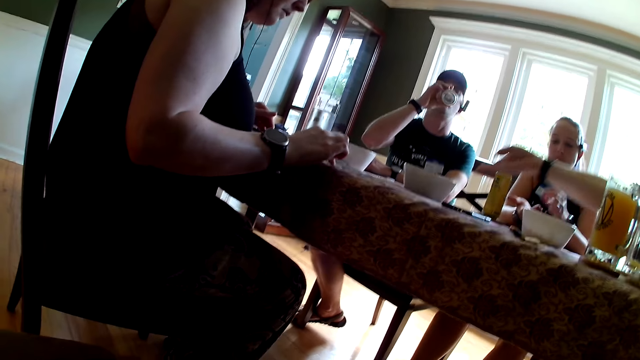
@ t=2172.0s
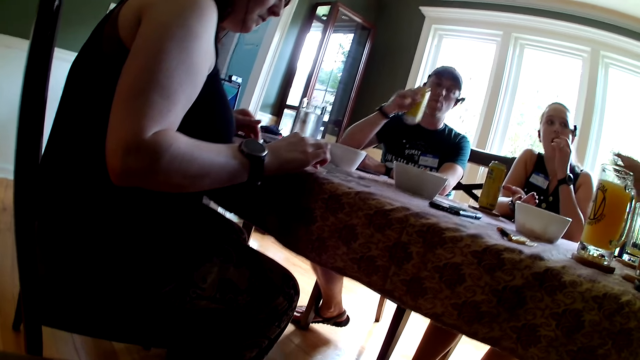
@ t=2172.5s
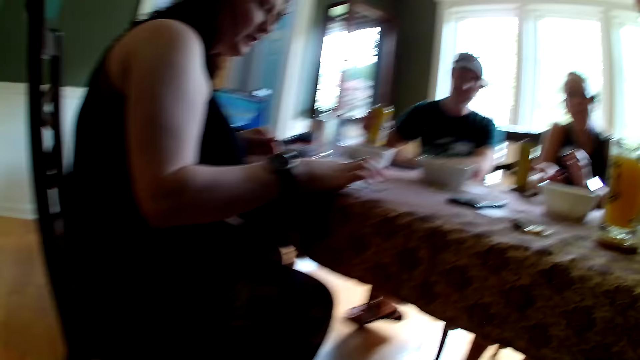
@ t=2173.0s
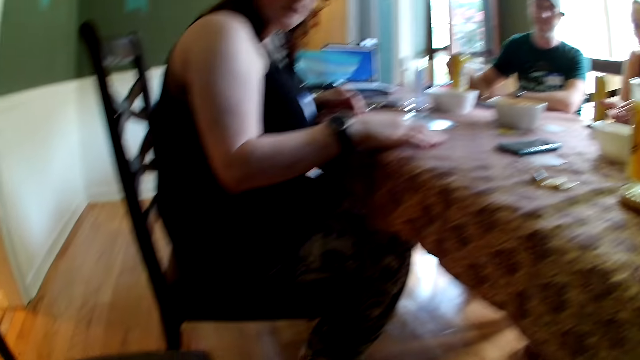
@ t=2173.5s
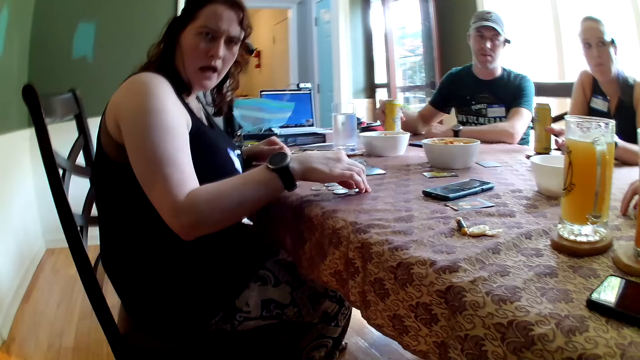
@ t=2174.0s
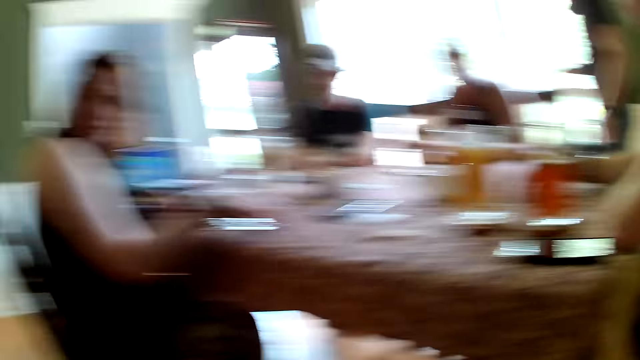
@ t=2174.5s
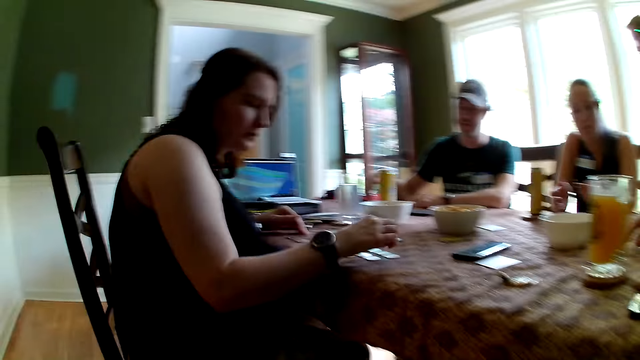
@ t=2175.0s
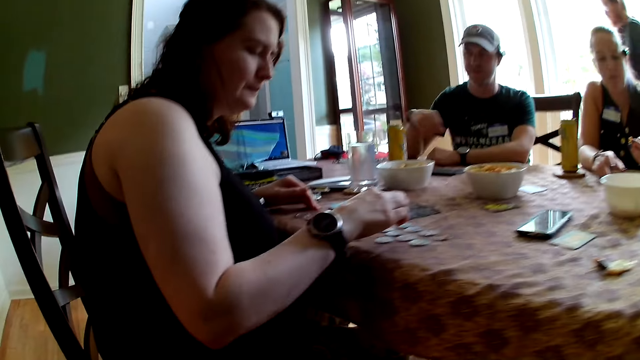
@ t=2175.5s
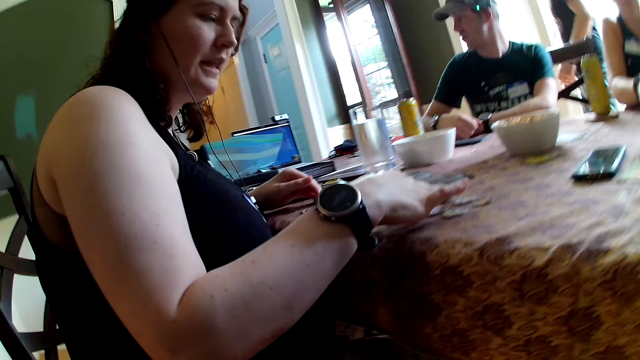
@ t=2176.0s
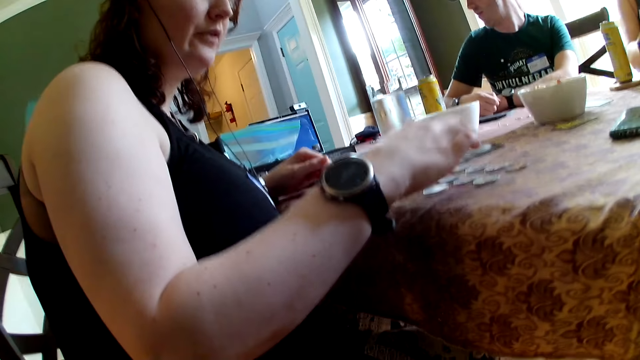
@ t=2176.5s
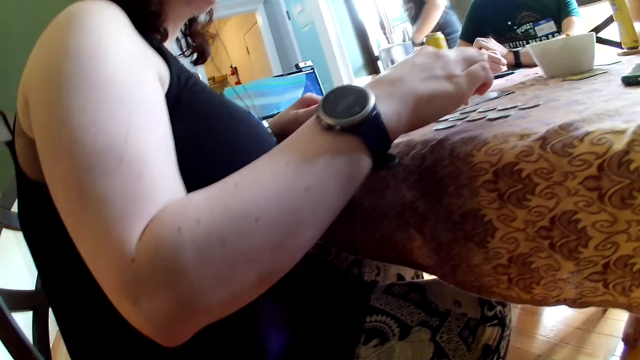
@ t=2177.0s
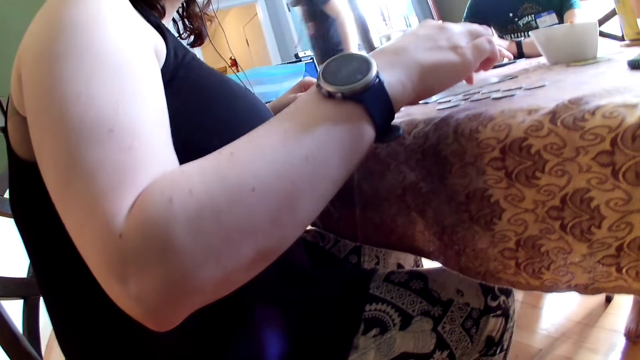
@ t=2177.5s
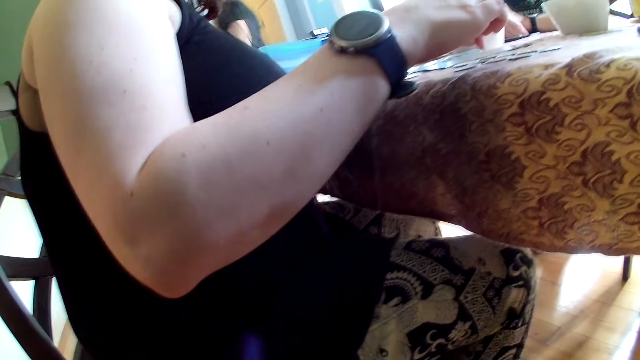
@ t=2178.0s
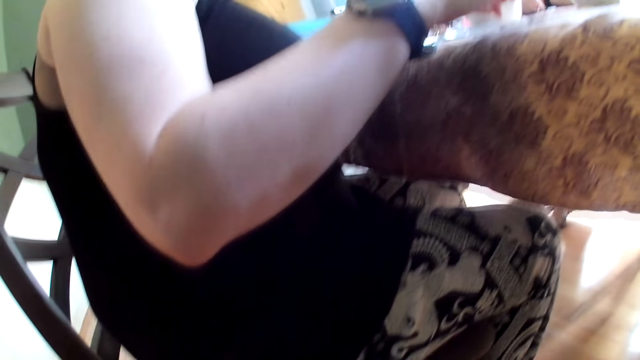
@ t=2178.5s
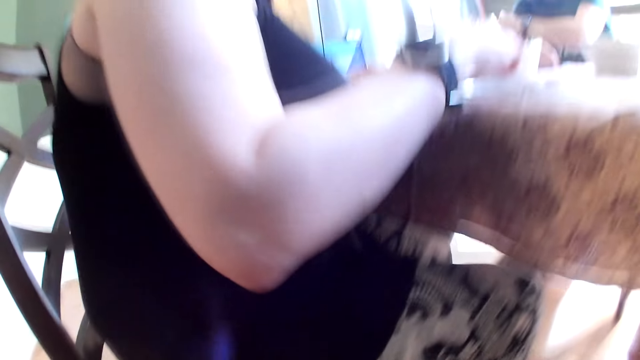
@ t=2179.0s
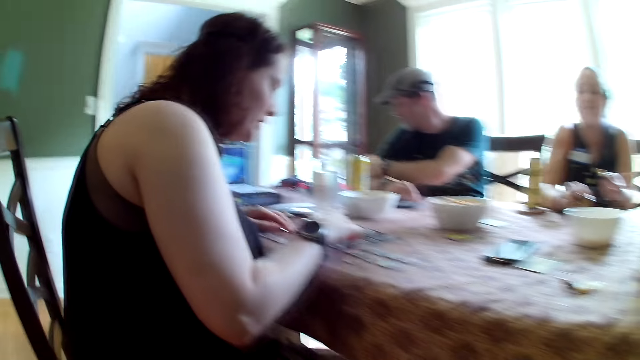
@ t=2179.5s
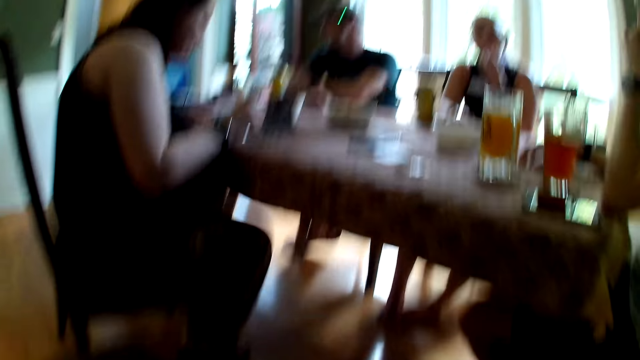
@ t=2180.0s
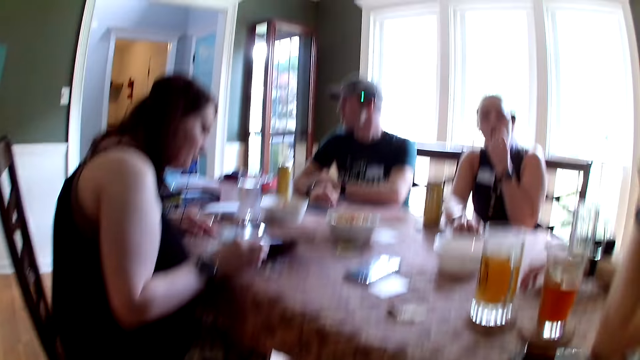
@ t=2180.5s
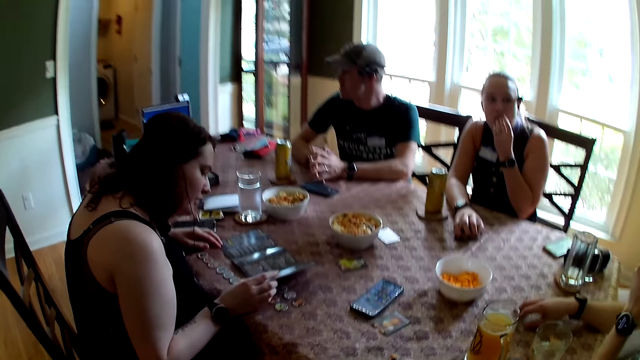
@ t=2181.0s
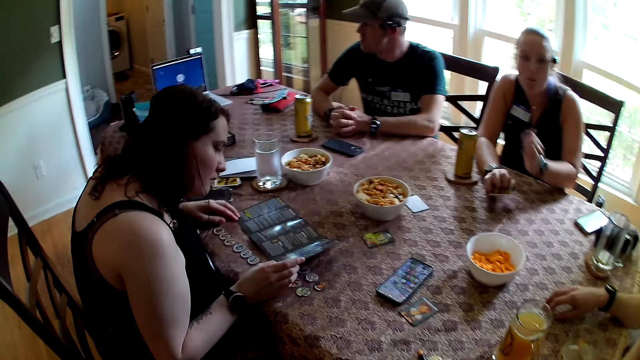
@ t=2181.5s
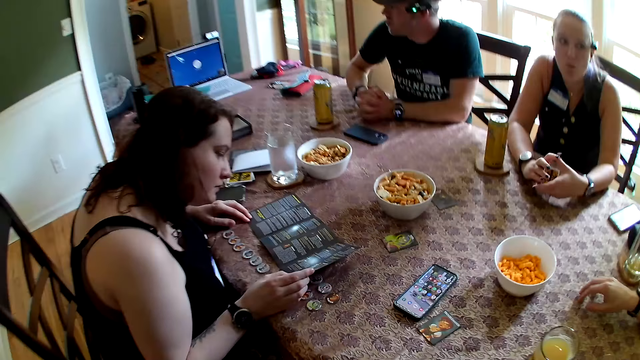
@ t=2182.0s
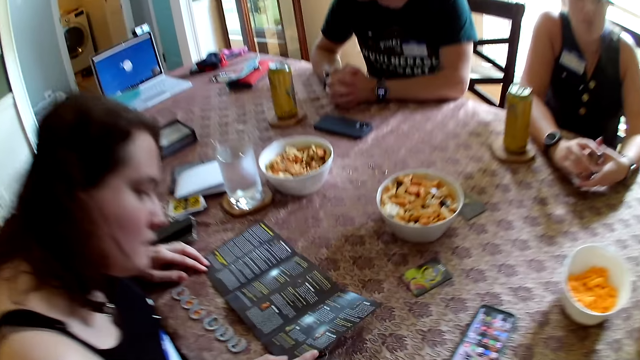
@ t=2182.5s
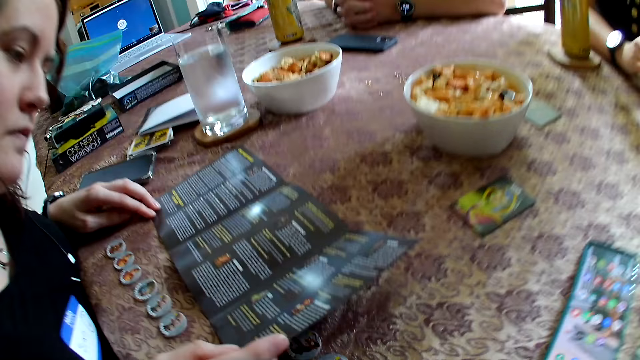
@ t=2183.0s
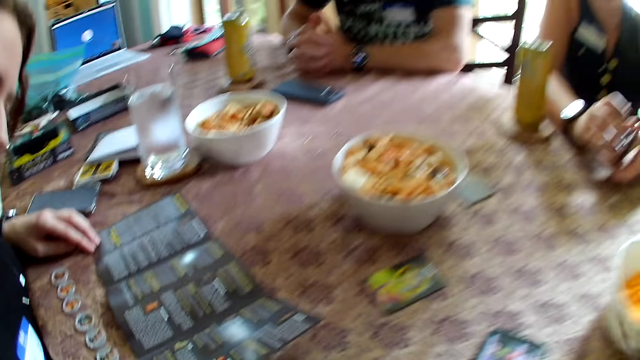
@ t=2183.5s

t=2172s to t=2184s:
A man drinks beer in a can with his right hand. He drops the canned beer on the table with his right hand. A woman touches some cards with her right hand. She eats some chips with her left hand. Another woman flips through a game guideline with her right hand. Another man looks around. The other woman holds a paper. A third man crosses fingers. The first woman touches the cards with her right hand. The second man taps the table with his right hand. The first woman holds the cards. The second man moves his hand.

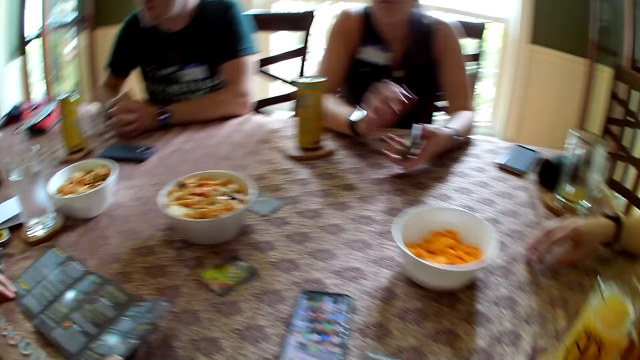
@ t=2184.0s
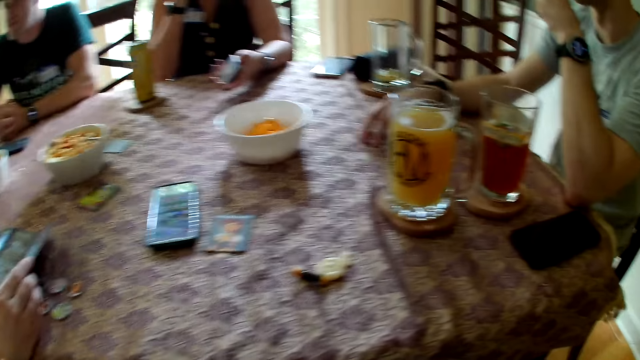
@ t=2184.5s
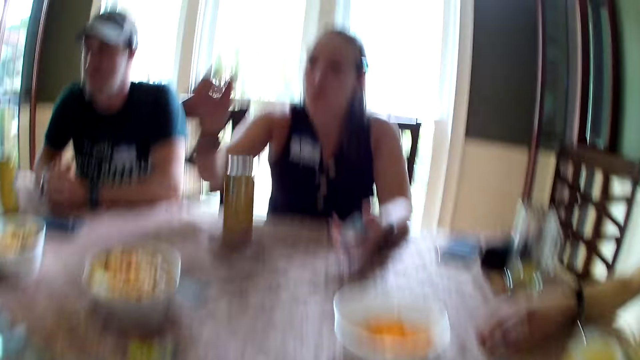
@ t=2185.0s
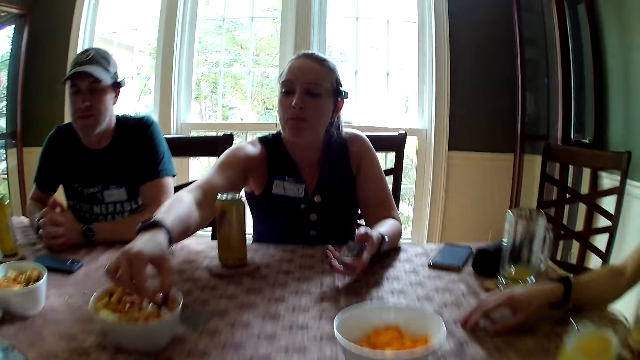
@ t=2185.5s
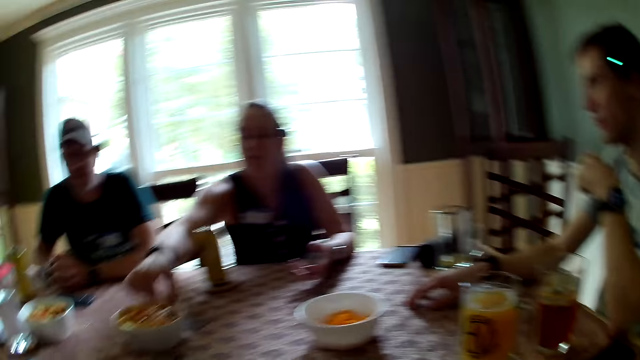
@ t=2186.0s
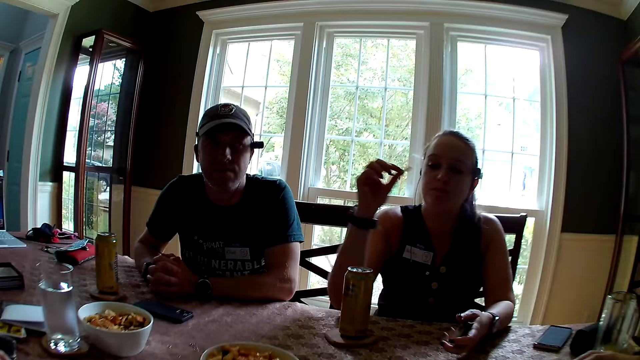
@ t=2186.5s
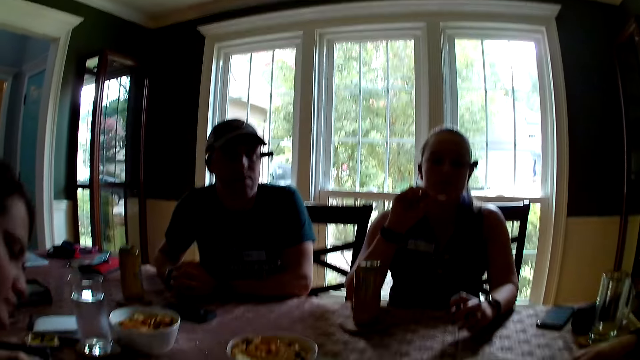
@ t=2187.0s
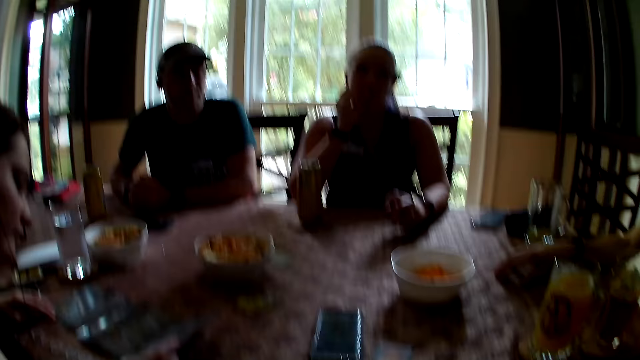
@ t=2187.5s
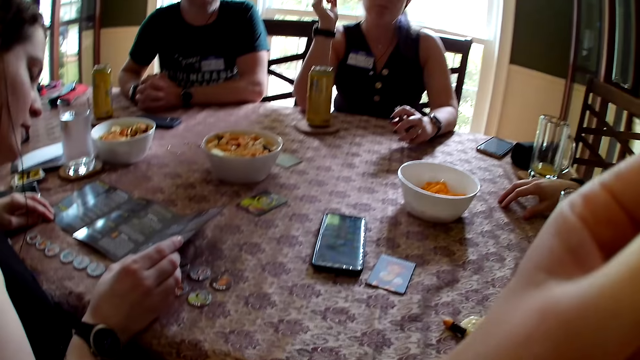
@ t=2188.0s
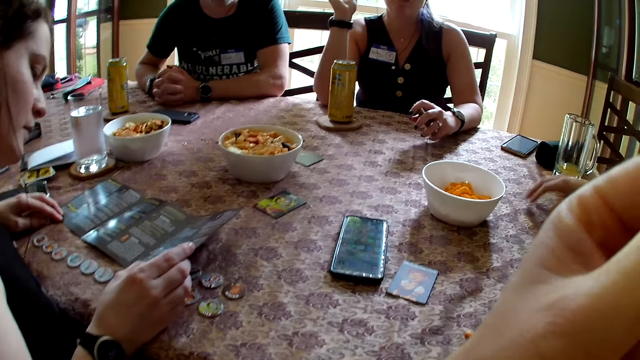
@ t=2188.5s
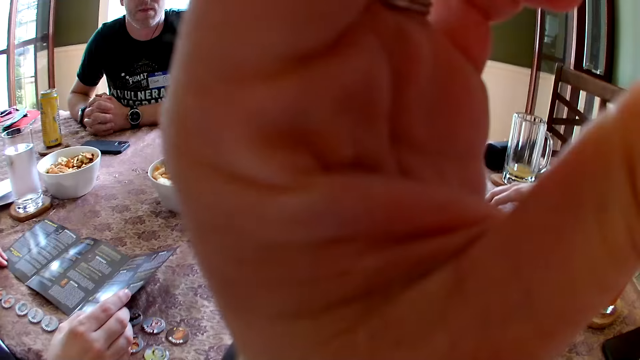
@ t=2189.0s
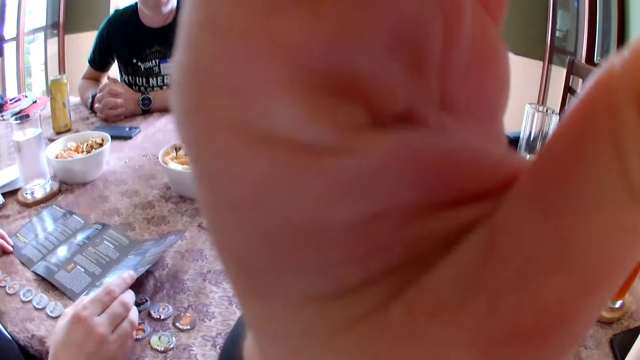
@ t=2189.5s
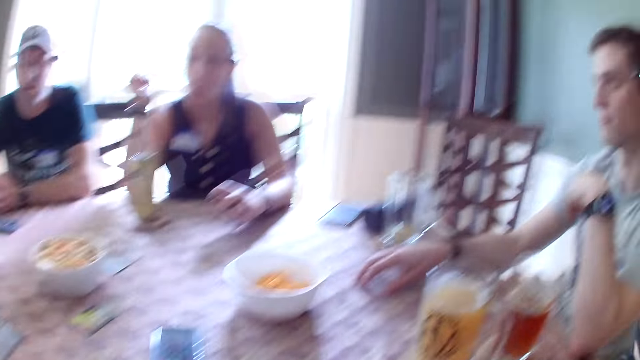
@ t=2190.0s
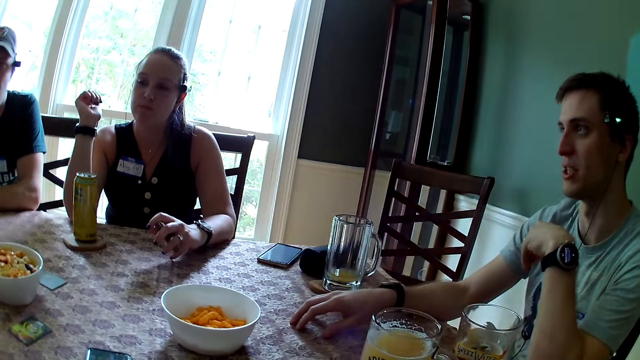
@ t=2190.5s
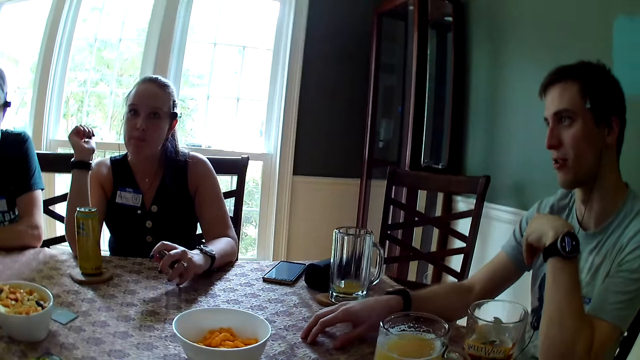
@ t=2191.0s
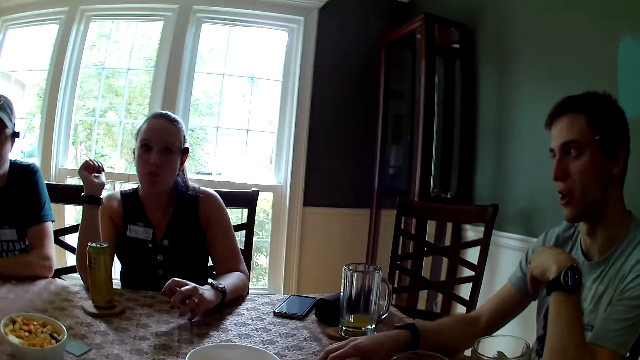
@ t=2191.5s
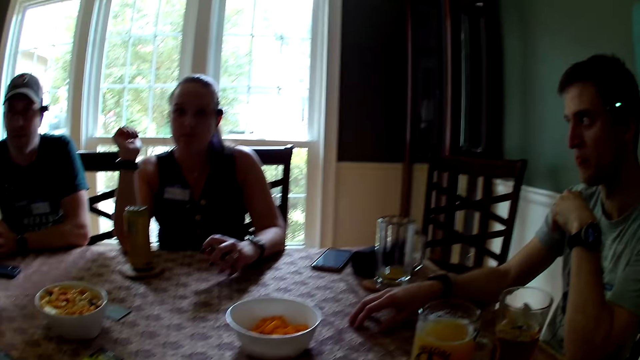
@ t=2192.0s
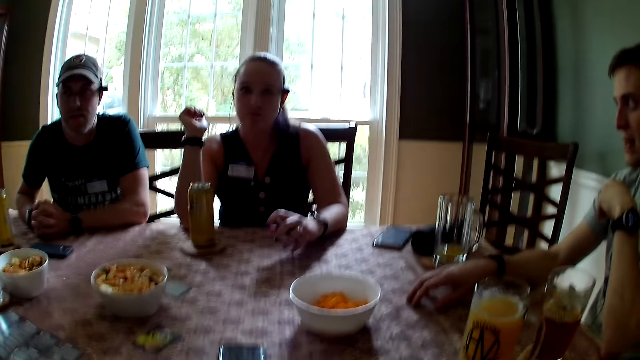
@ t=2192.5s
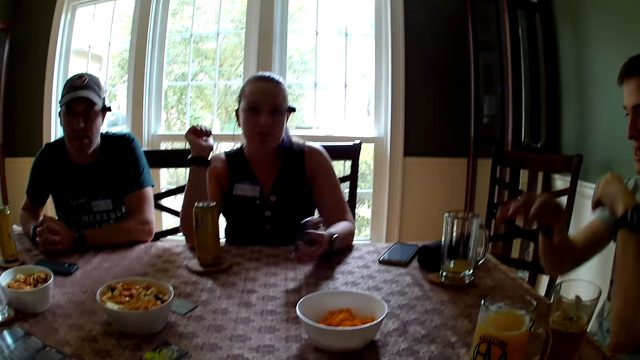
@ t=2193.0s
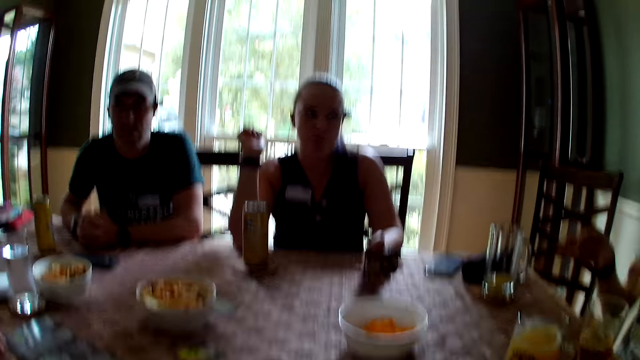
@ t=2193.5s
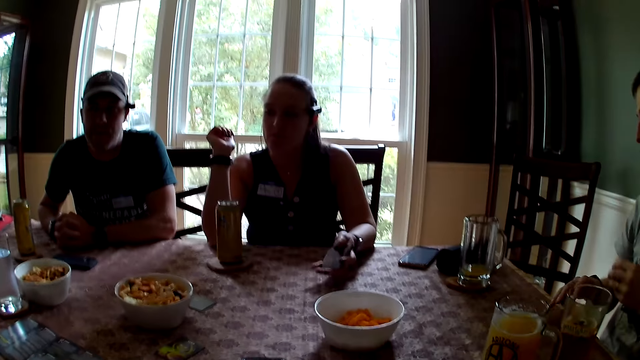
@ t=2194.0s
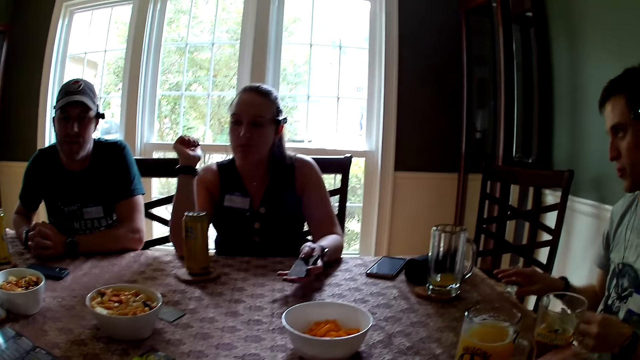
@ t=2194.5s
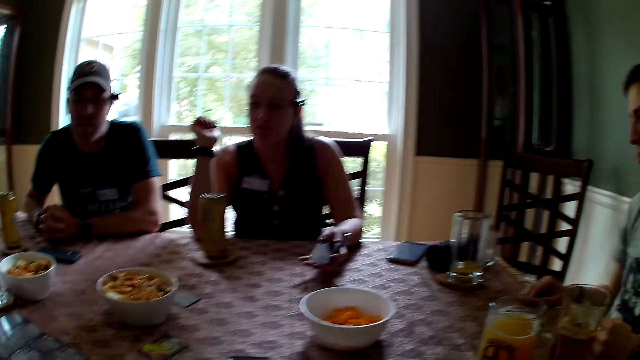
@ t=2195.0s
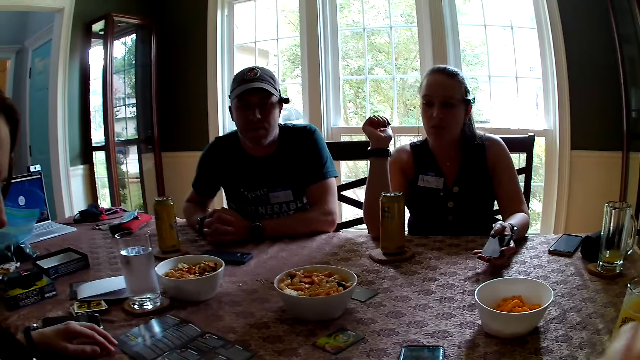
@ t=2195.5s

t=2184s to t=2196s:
A woman touches her chin with her right hand. A man moves fingers. The woman picks some chips with her right hand from a bowl. Another woman holds a paper. The first woman eats the chips with her right hand. The camera wearer eats some chips with her left hand. The man looks around. The camera wearer adjusts her glasses with her left hand. She adjusts the camera. She looks around. The first woman looks around. The man demonstrates with his hands. The first woman holds cards.
